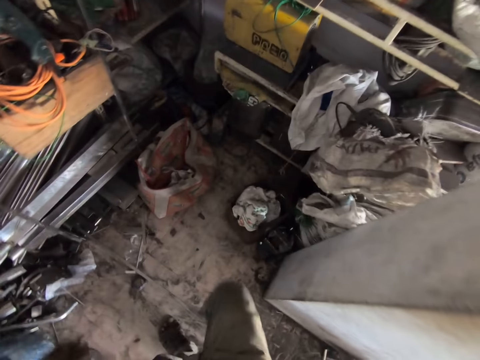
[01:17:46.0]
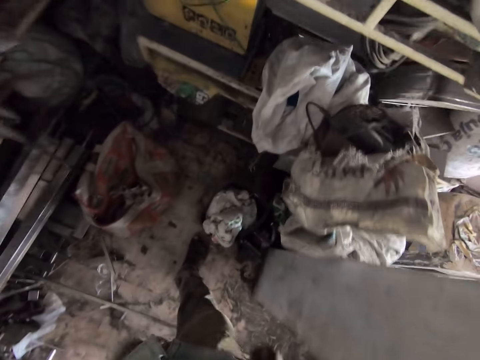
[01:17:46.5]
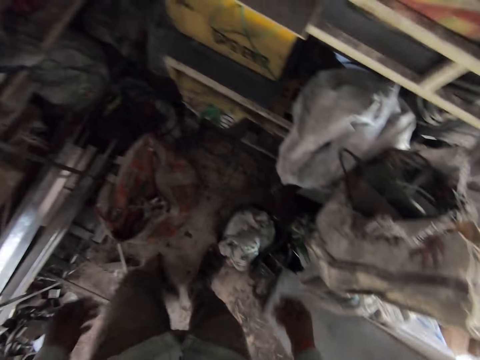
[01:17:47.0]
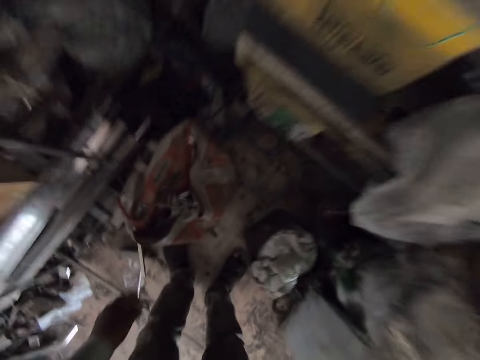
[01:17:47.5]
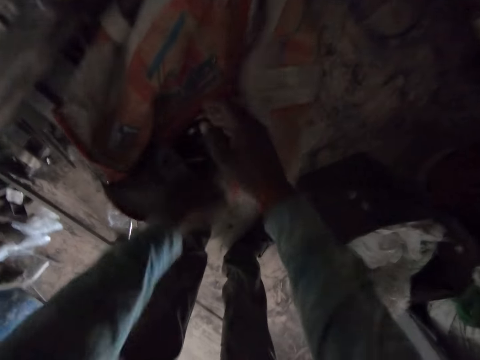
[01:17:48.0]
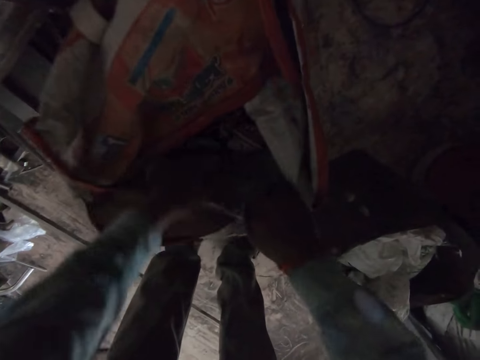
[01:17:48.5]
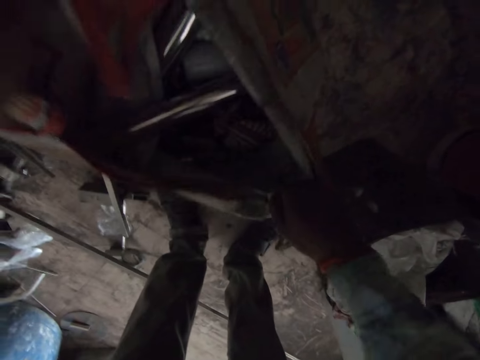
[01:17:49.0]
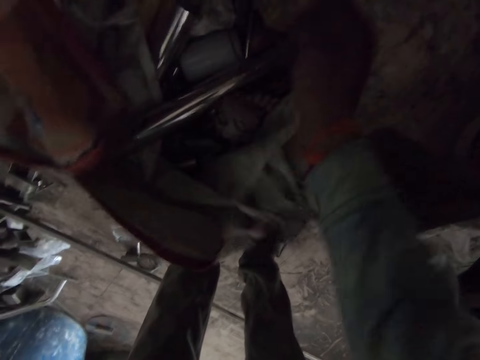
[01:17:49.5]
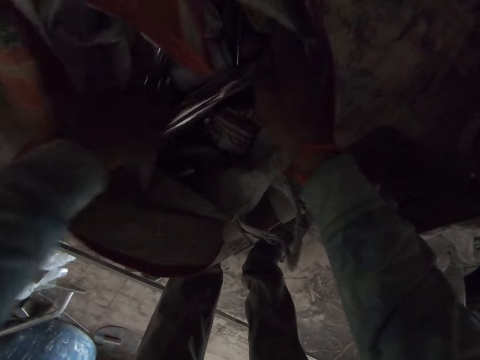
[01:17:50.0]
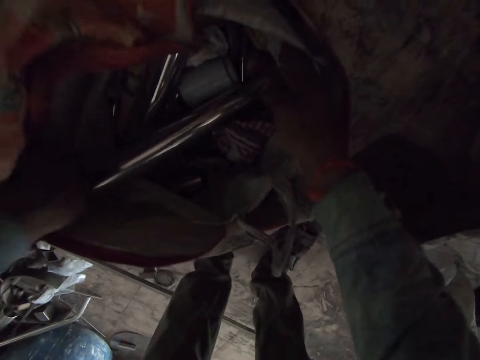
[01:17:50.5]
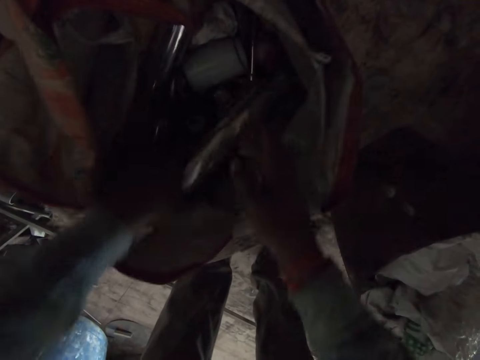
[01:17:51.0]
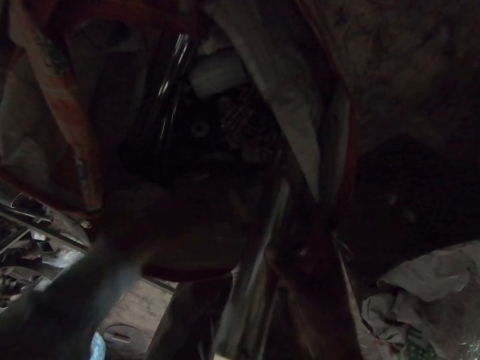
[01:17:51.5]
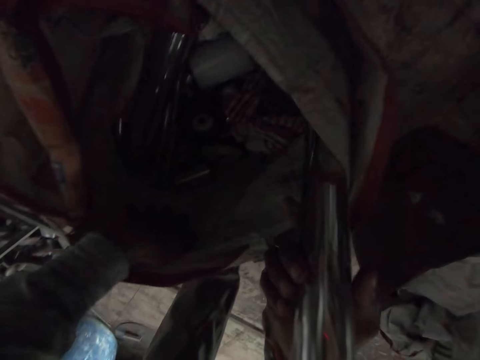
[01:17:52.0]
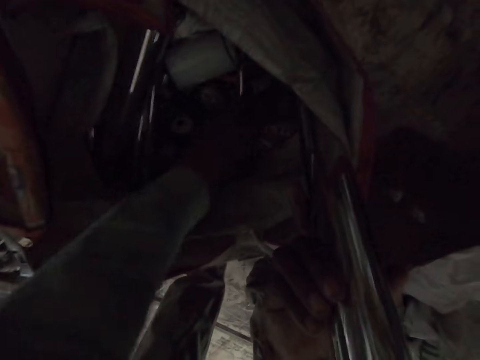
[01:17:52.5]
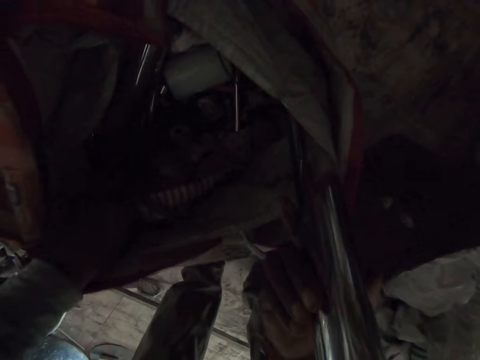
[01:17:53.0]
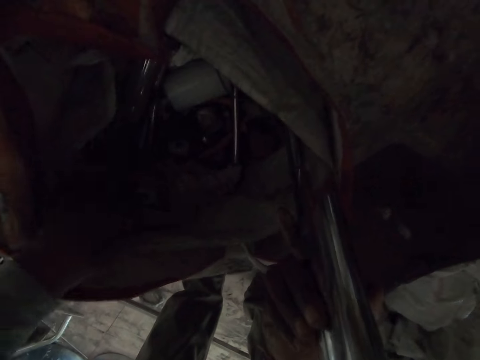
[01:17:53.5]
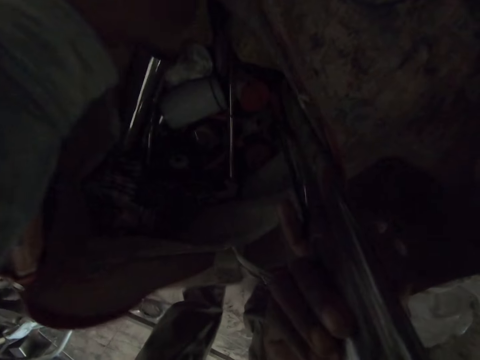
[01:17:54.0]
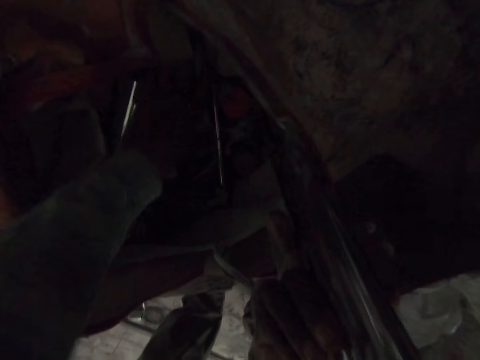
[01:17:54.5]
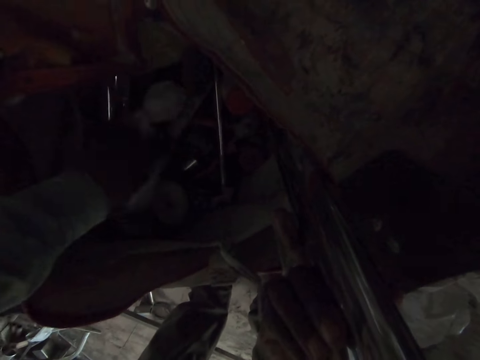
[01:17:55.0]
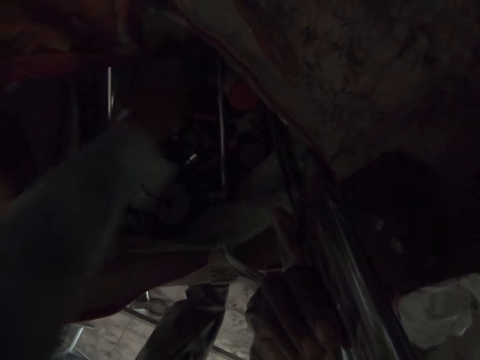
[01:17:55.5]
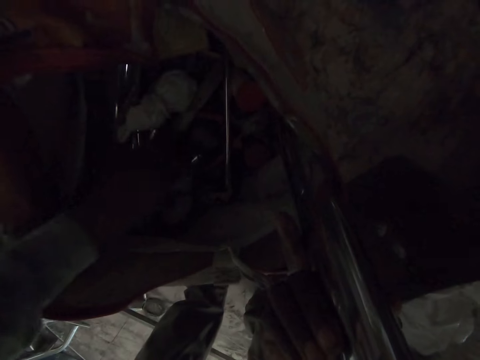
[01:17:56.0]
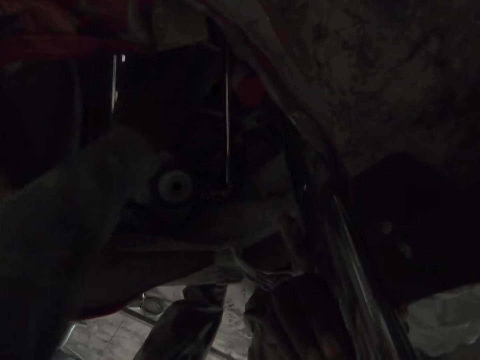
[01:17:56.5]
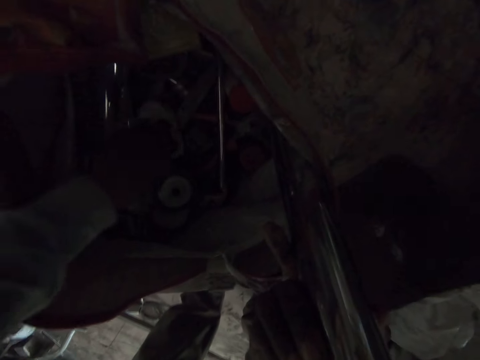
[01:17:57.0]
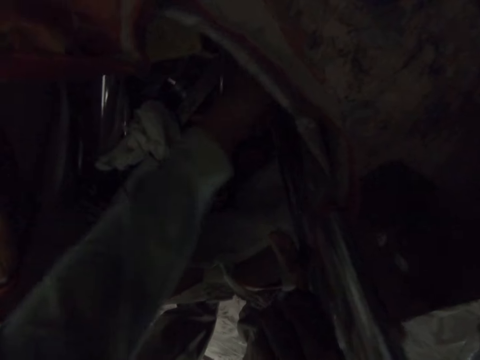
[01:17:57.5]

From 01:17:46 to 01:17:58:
The camera wearer opens a sack with both hands. He checks in the sack bag. He moves a steel tube in the sack with his left hand. He passes the steel tube to his right hand. He touches some tools in the sack with his left hand.

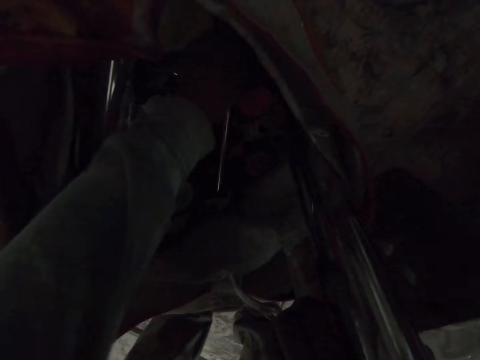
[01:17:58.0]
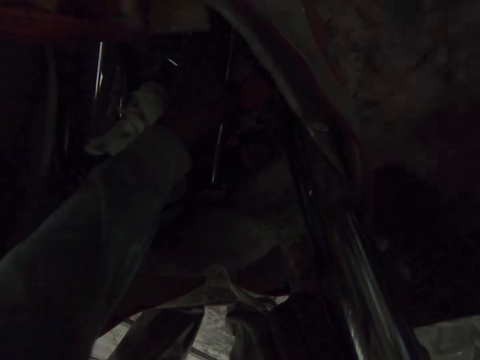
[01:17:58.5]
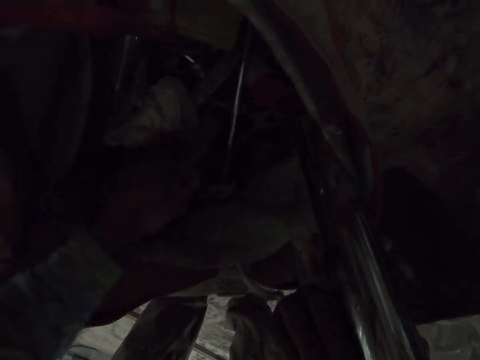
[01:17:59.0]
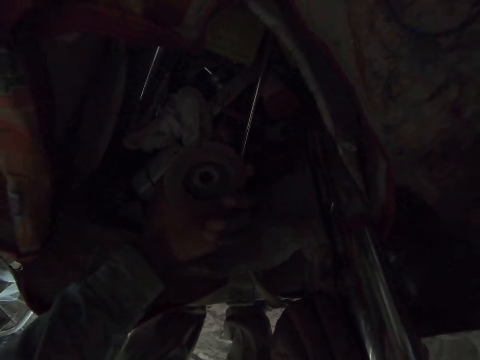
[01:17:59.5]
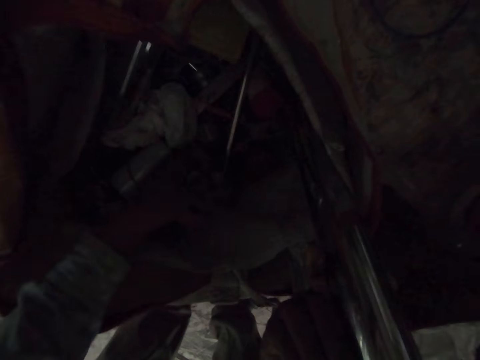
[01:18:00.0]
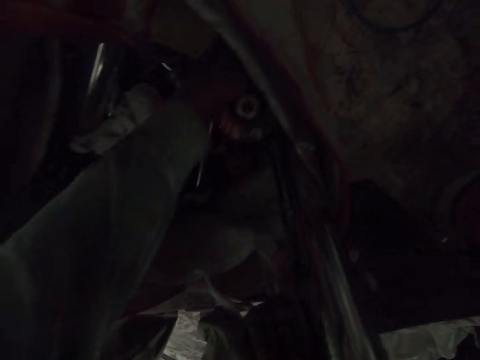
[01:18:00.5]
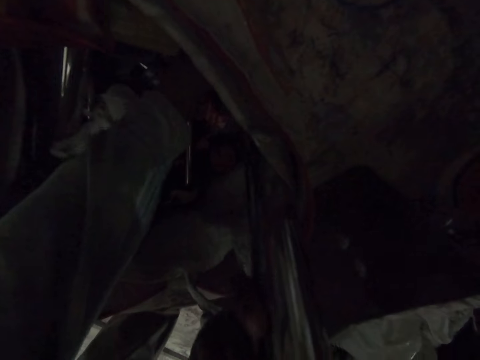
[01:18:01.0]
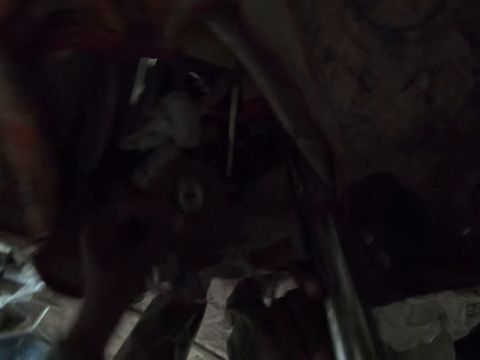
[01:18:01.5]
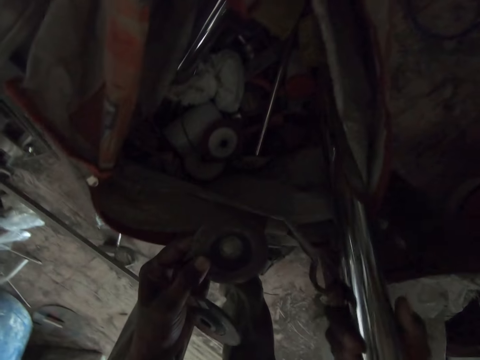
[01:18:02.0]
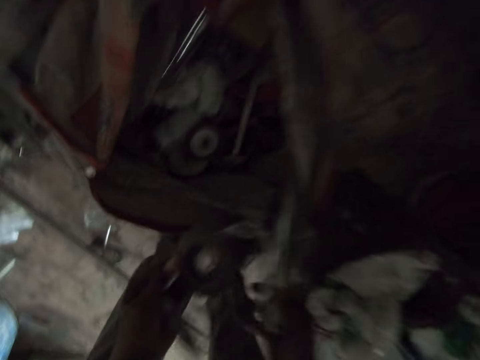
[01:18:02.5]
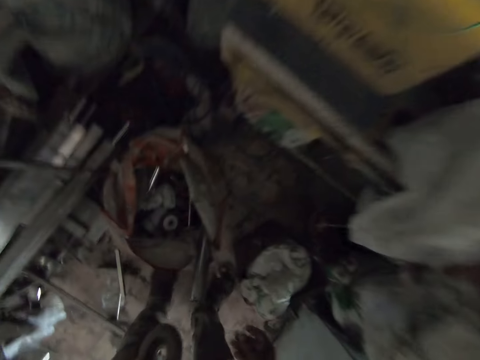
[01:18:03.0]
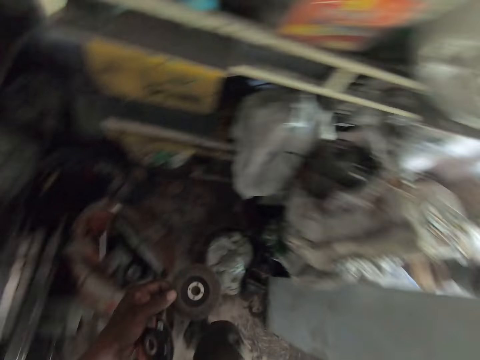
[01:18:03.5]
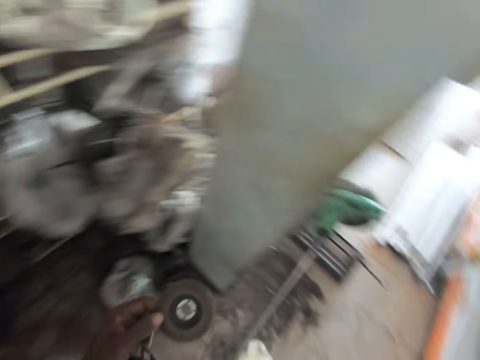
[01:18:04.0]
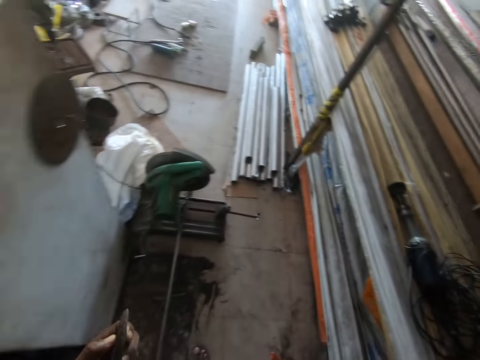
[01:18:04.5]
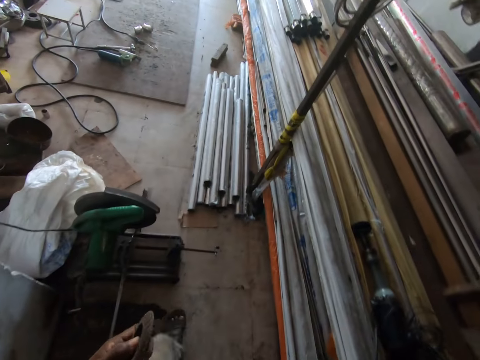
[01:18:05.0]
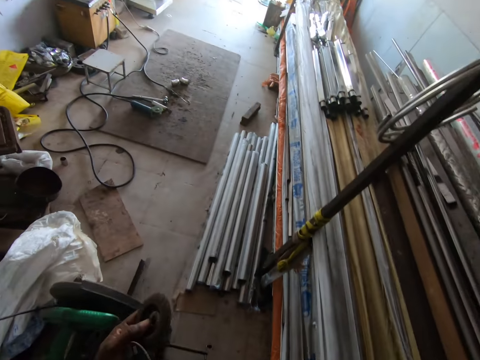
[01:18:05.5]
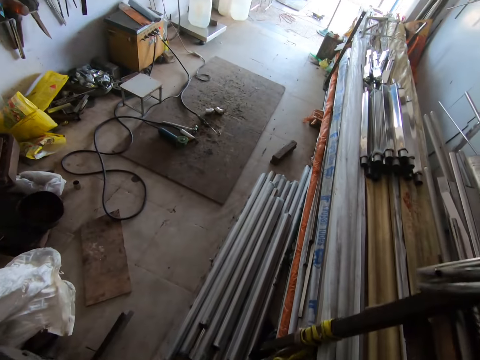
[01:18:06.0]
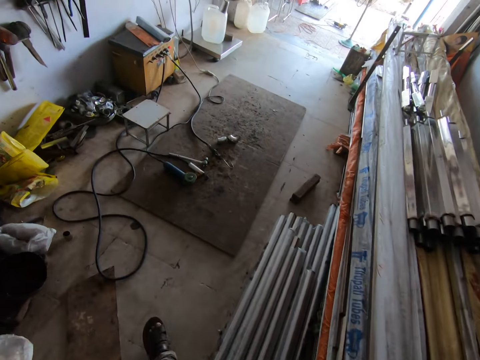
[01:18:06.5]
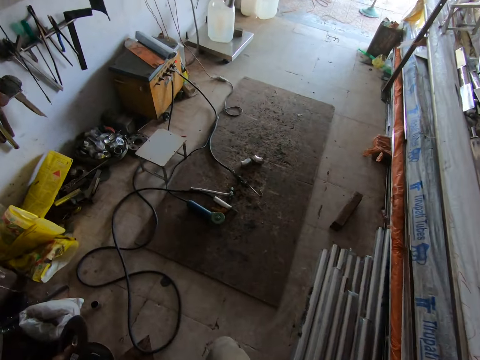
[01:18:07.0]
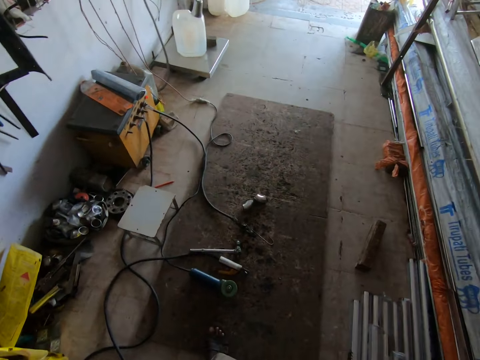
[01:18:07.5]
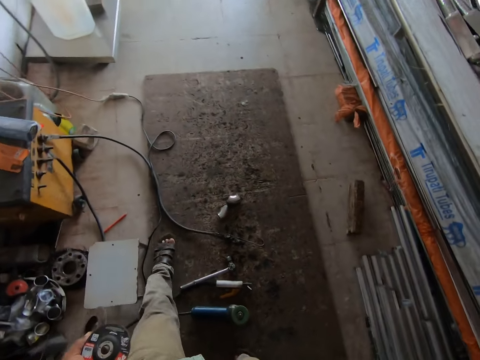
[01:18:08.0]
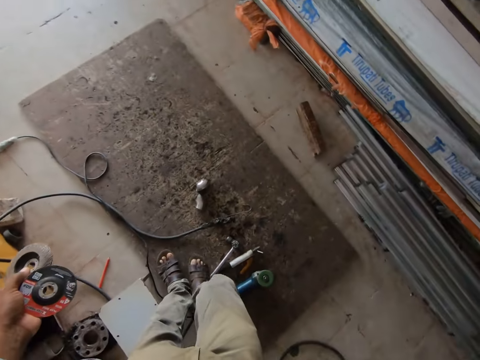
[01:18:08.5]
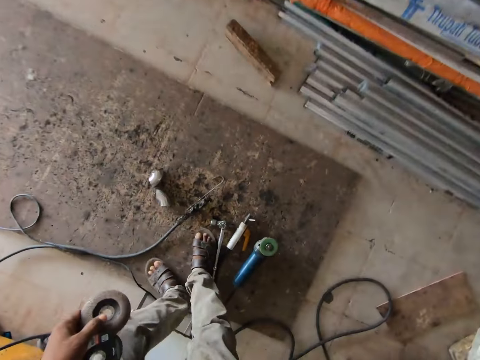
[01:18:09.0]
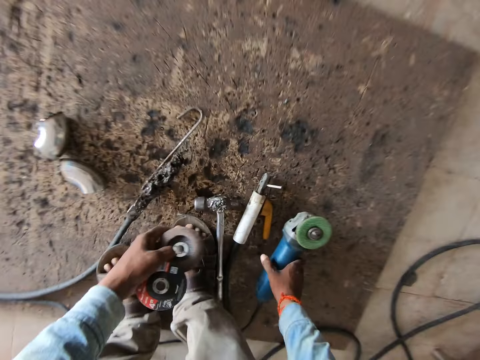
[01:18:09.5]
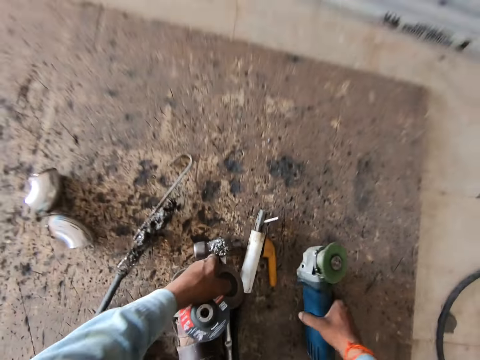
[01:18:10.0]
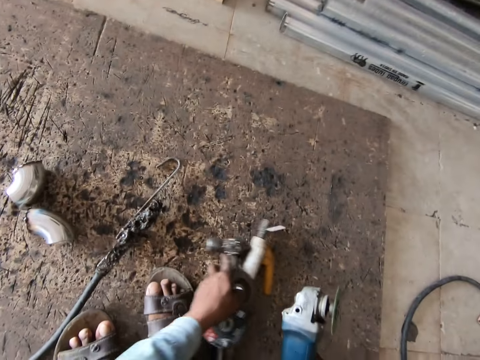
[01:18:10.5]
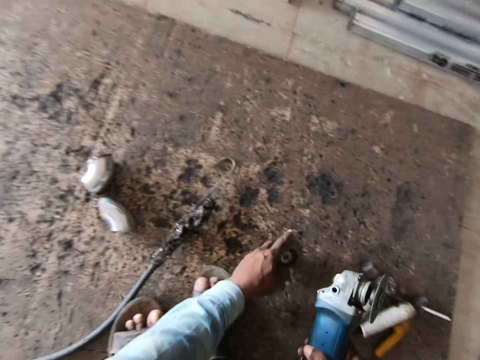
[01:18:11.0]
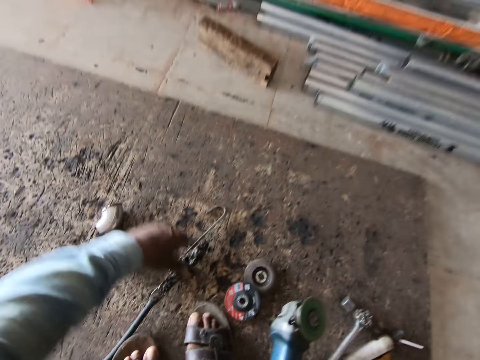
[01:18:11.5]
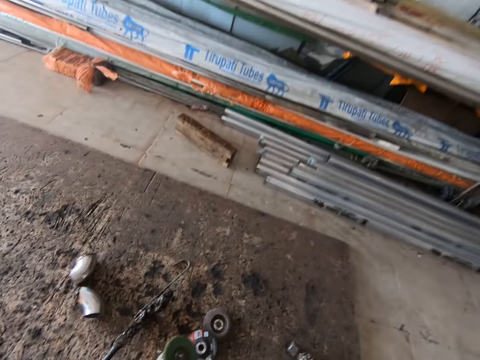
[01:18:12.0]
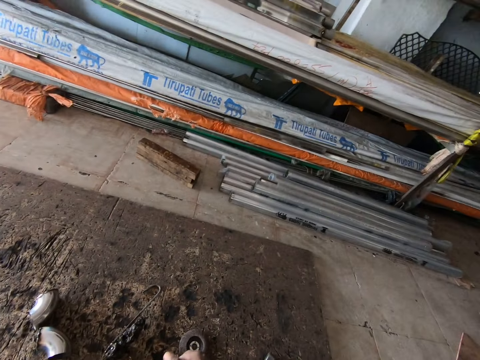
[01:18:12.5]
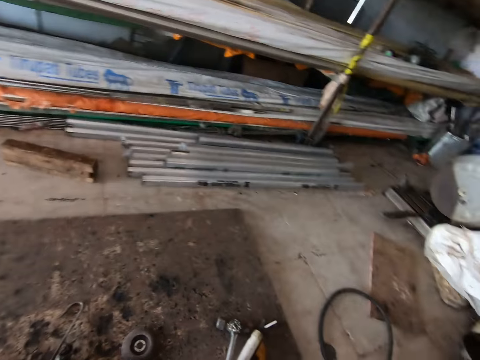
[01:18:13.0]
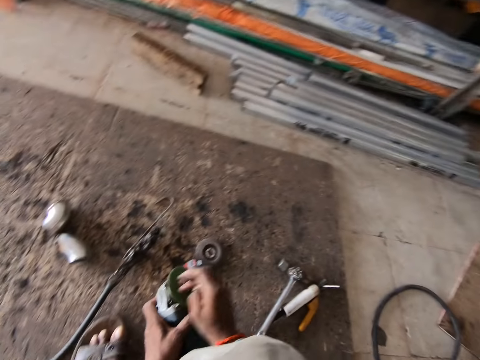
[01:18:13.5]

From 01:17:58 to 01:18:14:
The camera wearer pulls out a grinding wheel or cutting disc from the sack with his left hand. He checks the cutting disc. He pulls out a grinding wheel from the sack with his left hand. He checks the cutting disc. He walks around the workshop. He picks up an angle grinder from the floor with his right hand. He moves the grinder. He moves an electrode holder and a hammer on the floor with his left hand. He drops the grinding discs on the floor with his left hand. He loosens a grinding disc from the angle grinder with his right hand.
